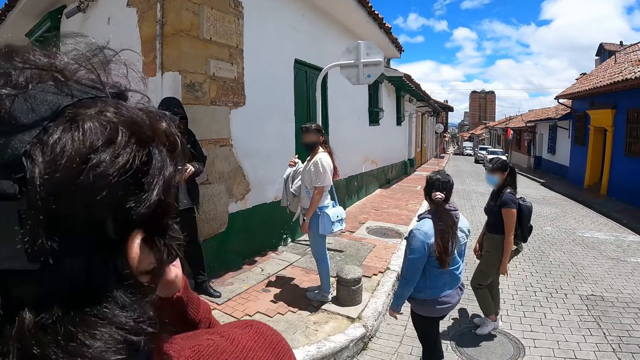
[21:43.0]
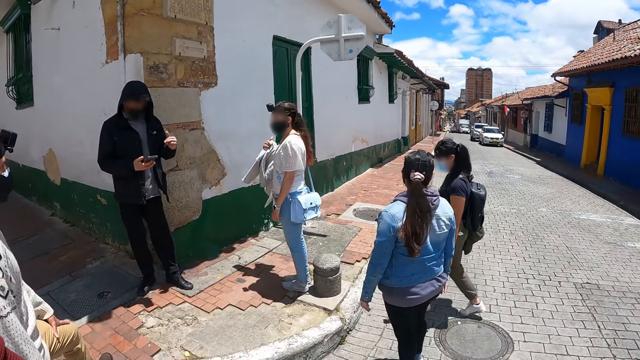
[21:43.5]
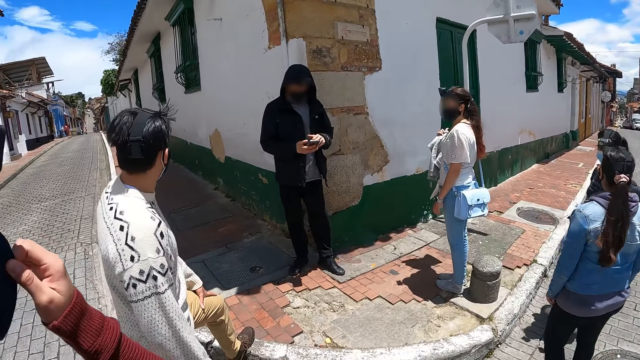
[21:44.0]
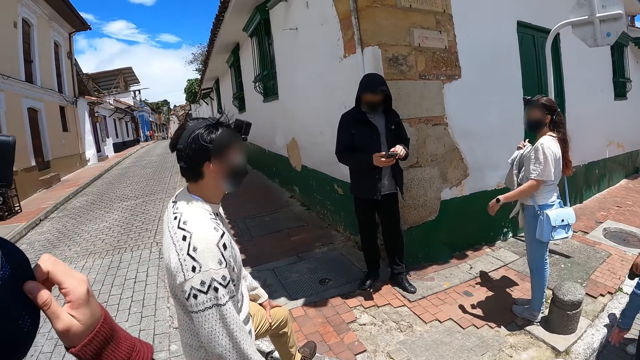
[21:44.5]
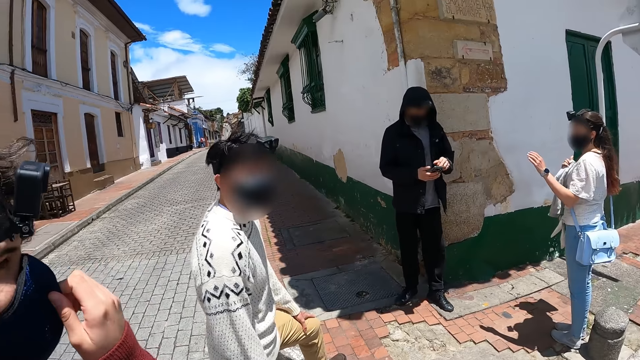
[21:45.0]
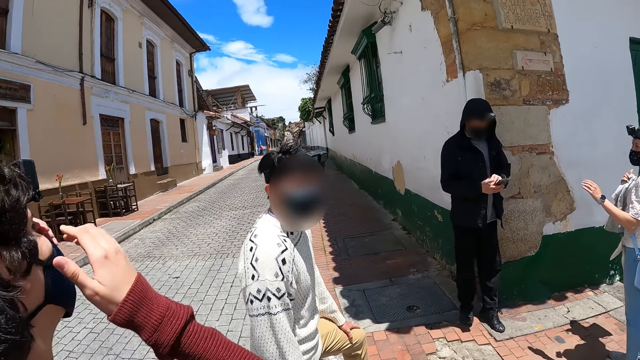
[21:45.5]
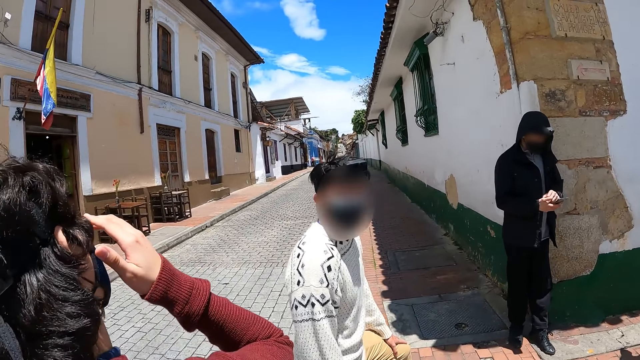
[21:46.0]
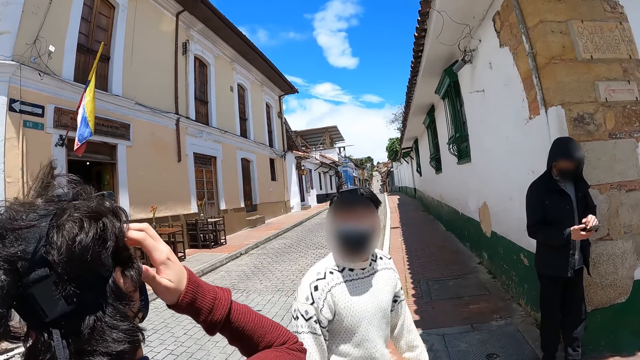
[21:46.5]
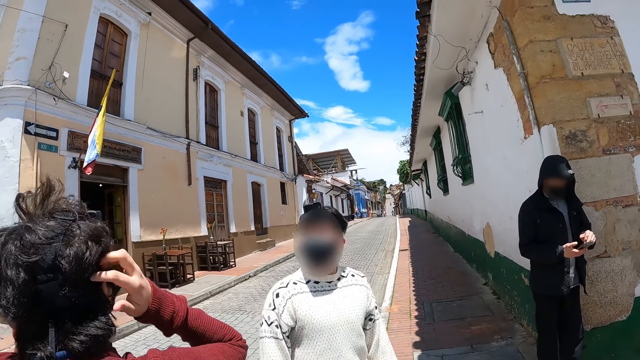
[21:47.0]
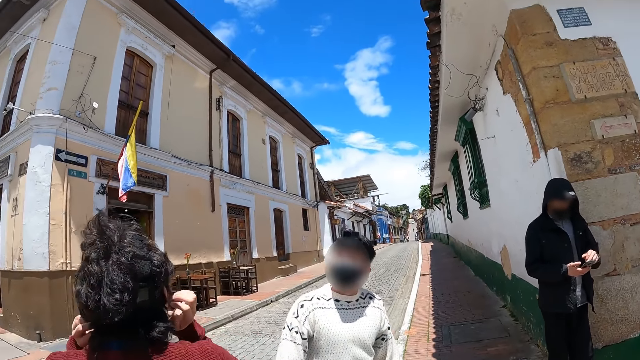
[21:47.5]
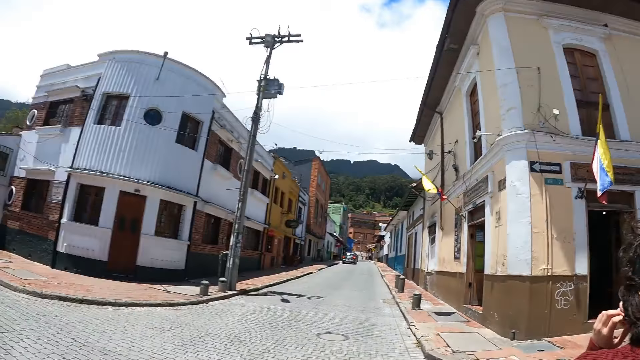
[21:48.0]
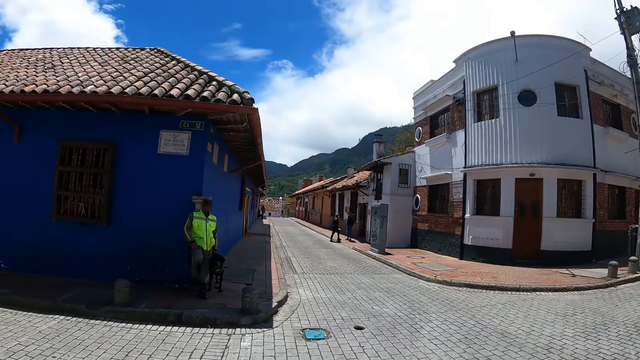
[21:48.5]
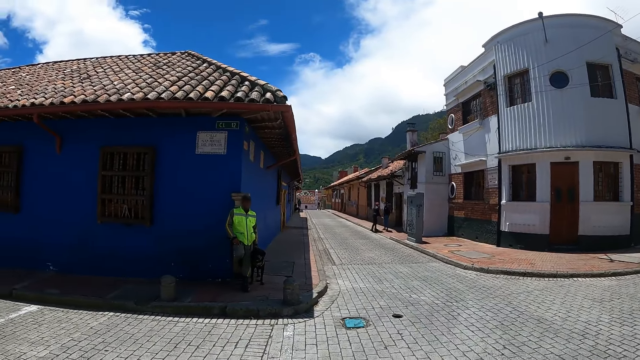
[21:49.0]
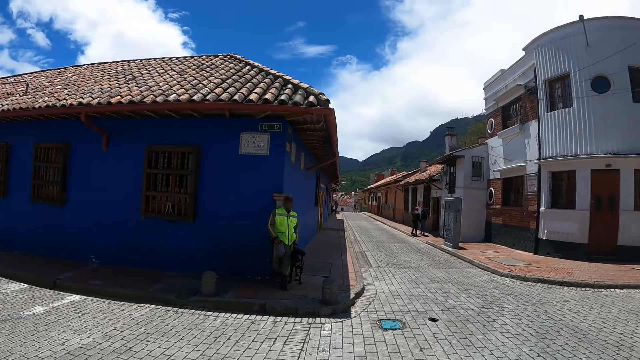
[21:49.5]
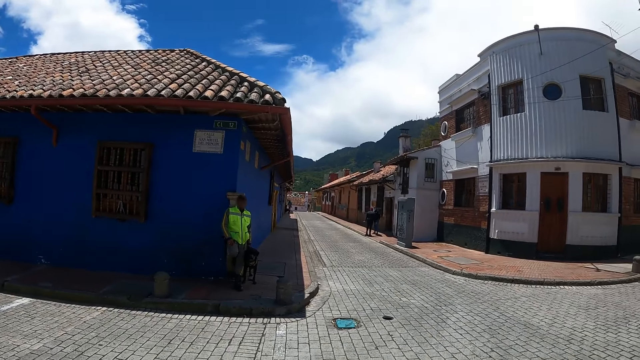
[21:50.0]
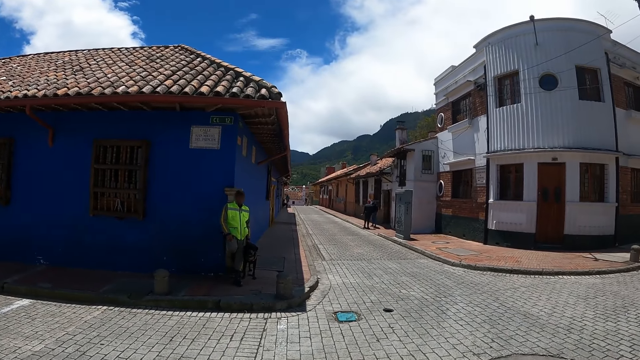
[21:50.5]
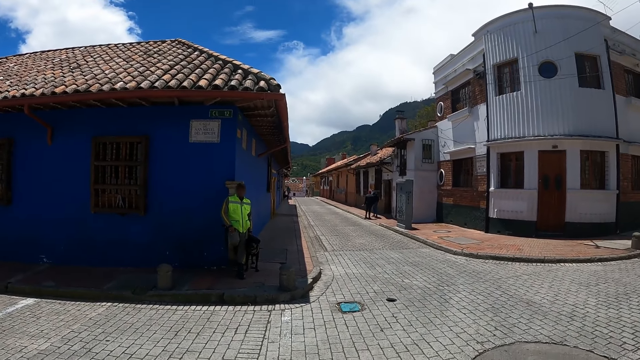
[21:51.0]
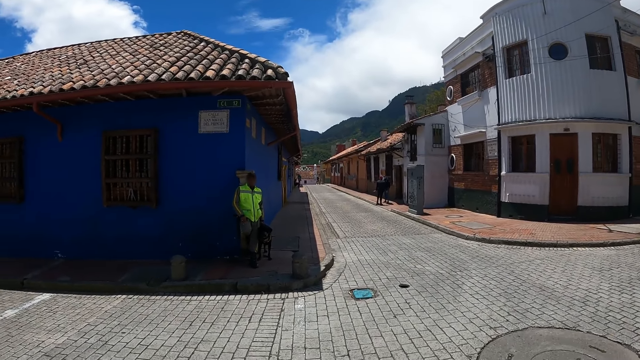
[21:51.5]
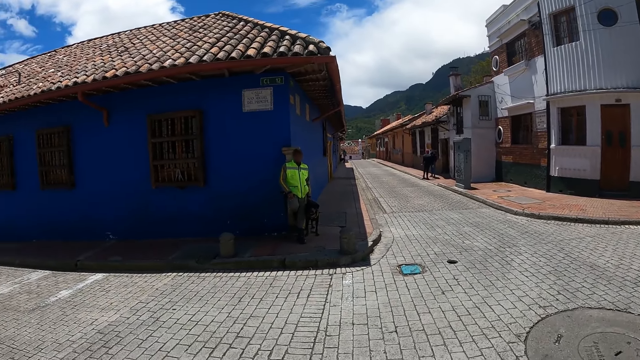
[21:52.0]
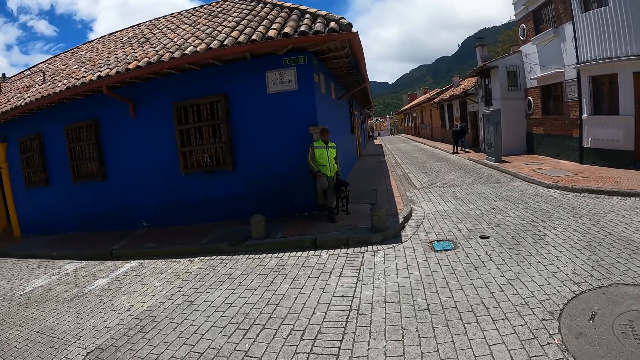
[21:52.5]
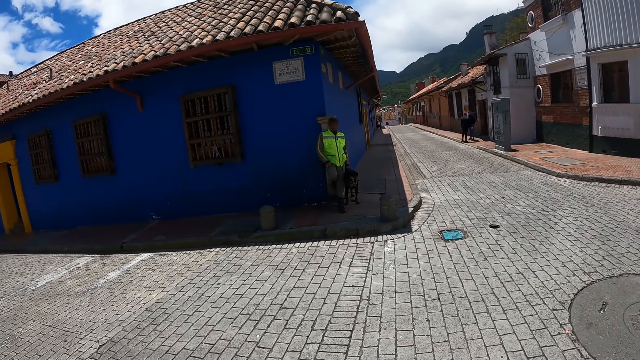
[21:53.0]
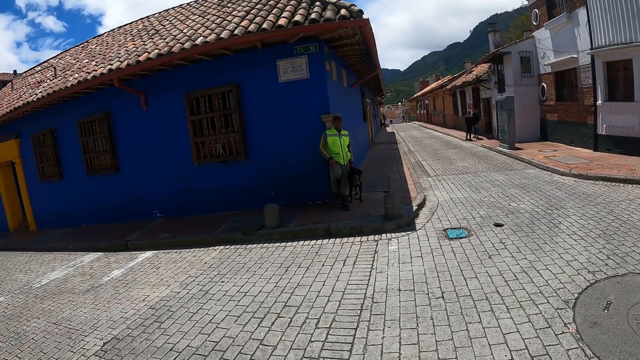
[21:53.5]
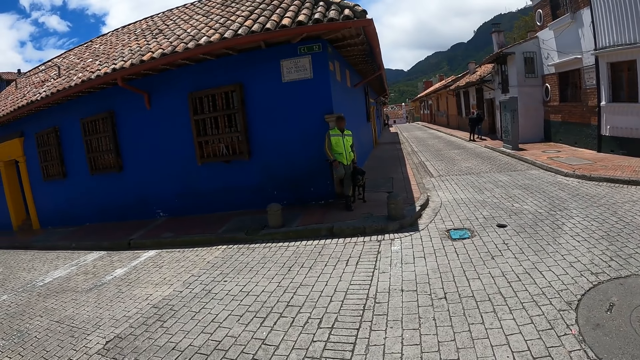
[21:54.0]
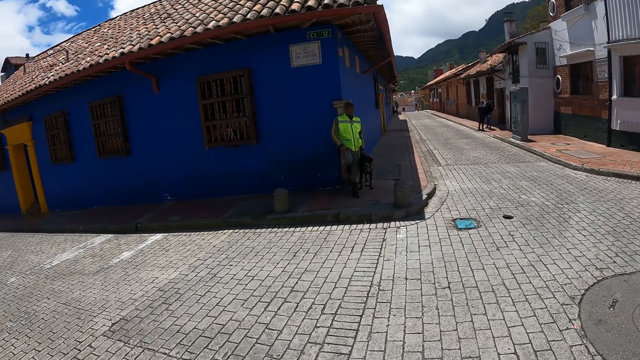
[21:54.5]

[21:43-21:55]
A man holds his hair. The man moves a hand in his hair. Another person points a hand. The camera wearer looks around the place.

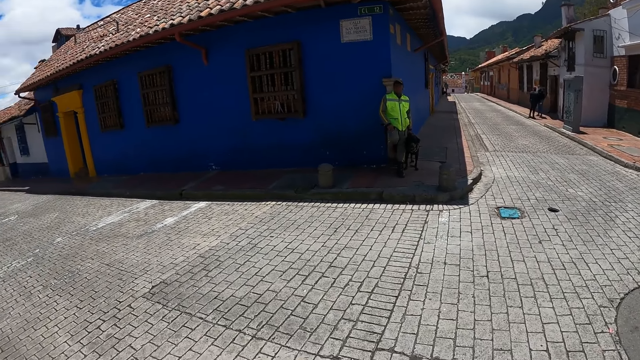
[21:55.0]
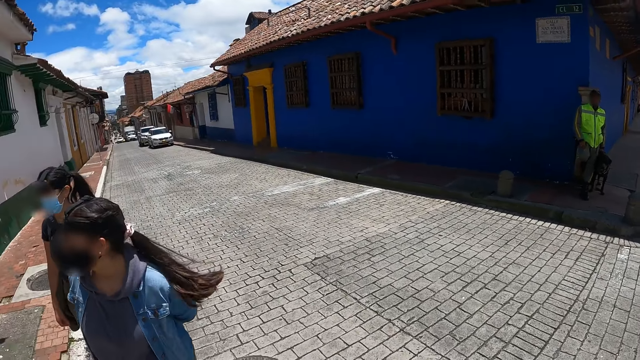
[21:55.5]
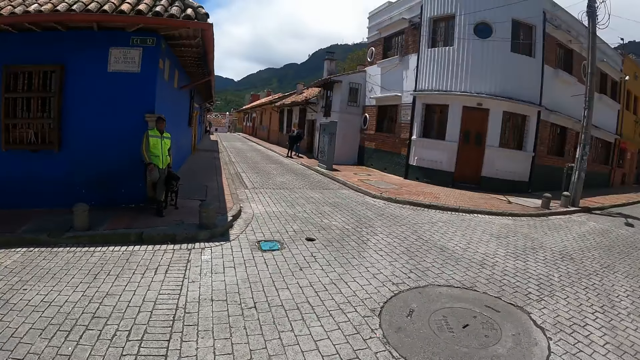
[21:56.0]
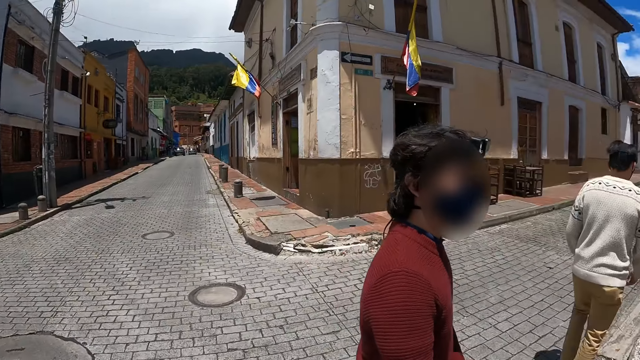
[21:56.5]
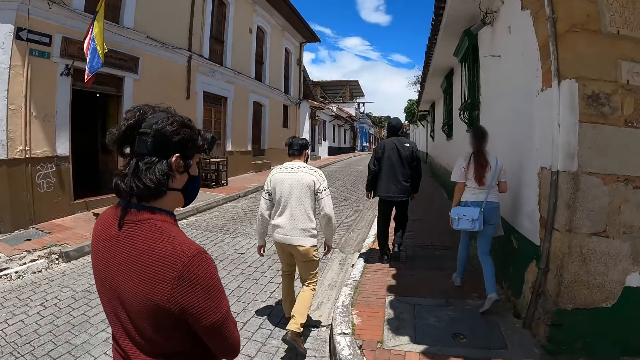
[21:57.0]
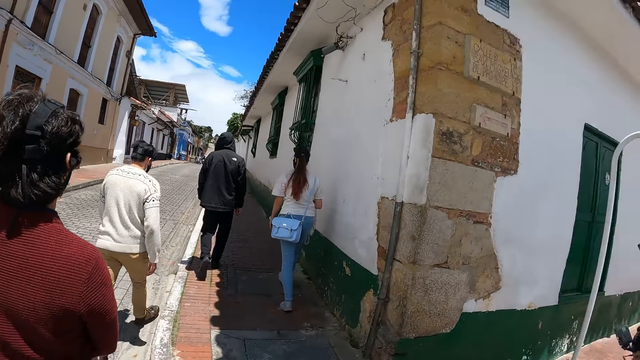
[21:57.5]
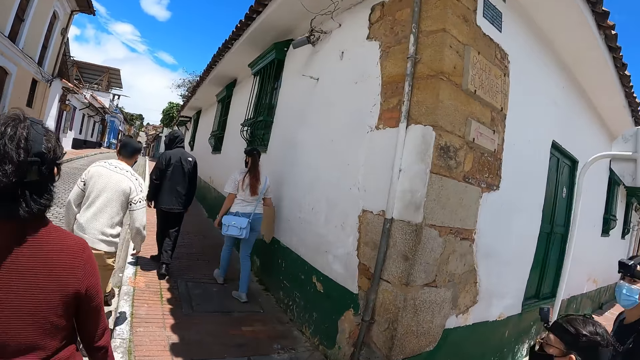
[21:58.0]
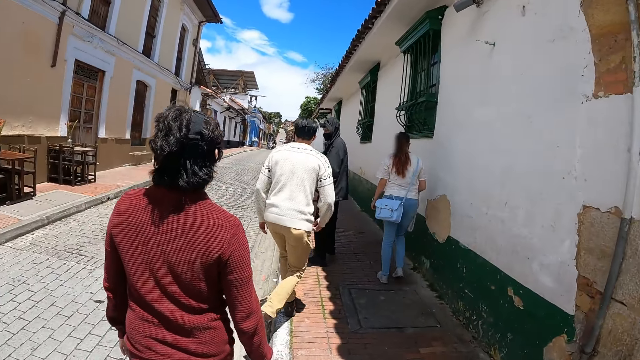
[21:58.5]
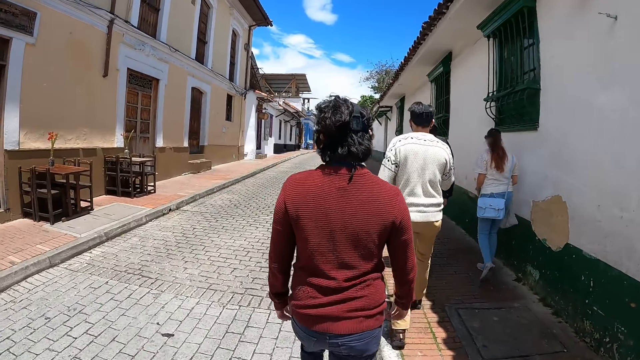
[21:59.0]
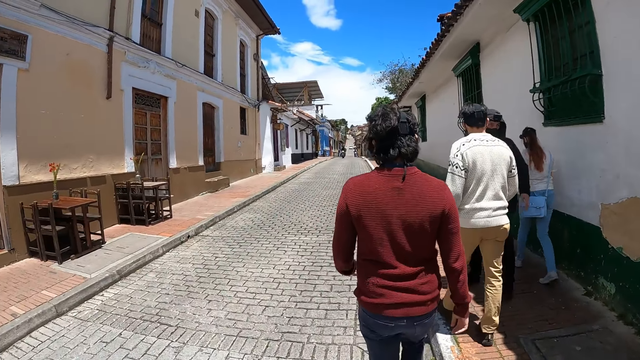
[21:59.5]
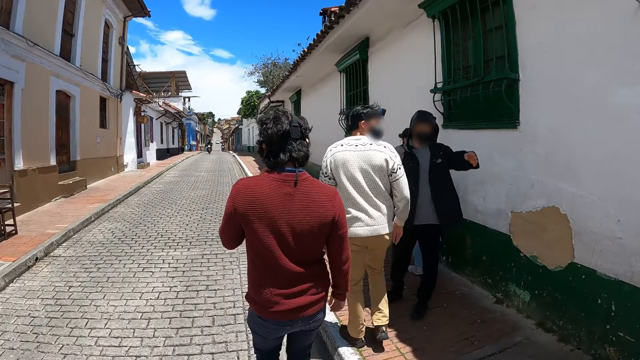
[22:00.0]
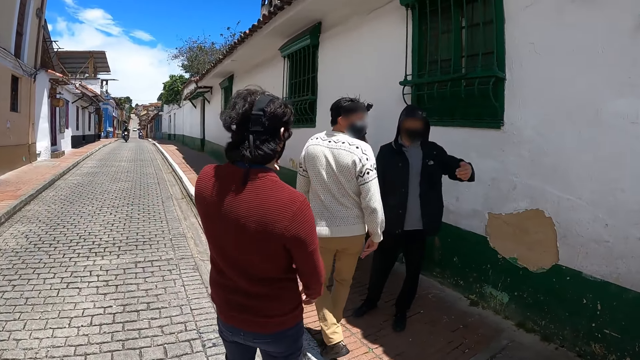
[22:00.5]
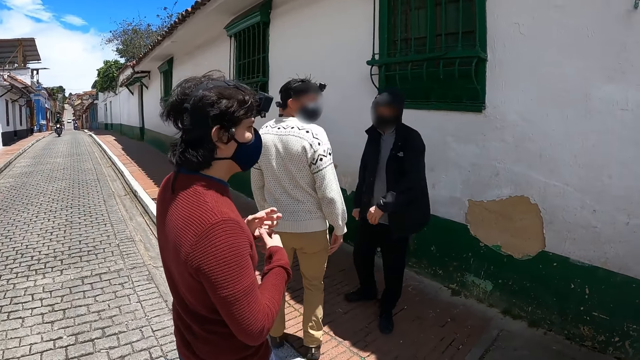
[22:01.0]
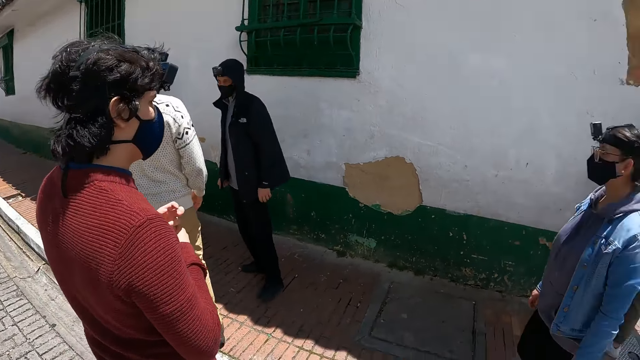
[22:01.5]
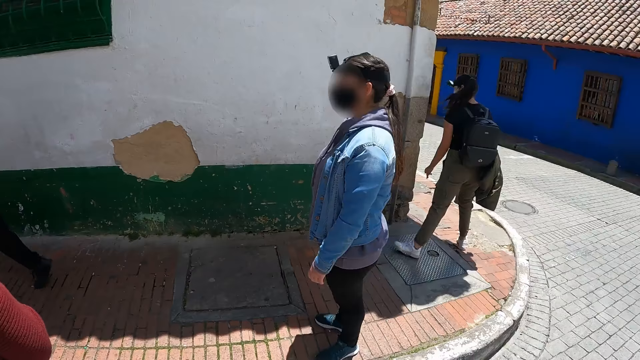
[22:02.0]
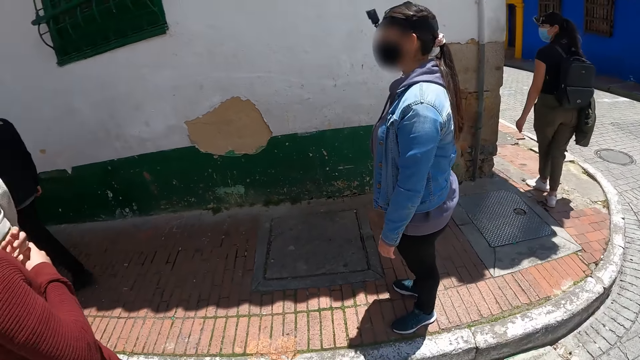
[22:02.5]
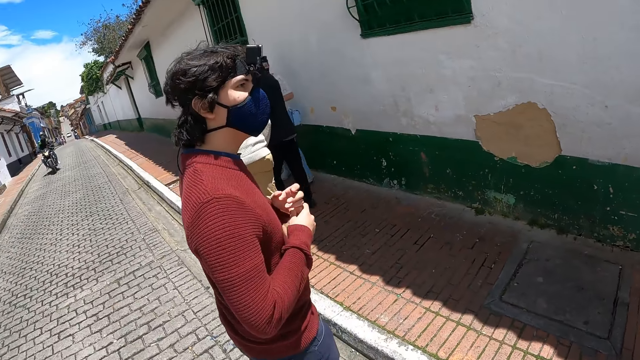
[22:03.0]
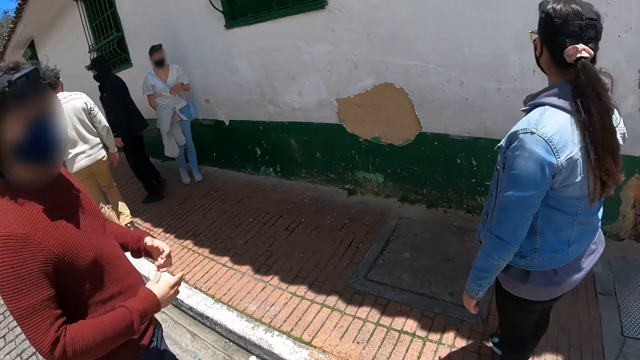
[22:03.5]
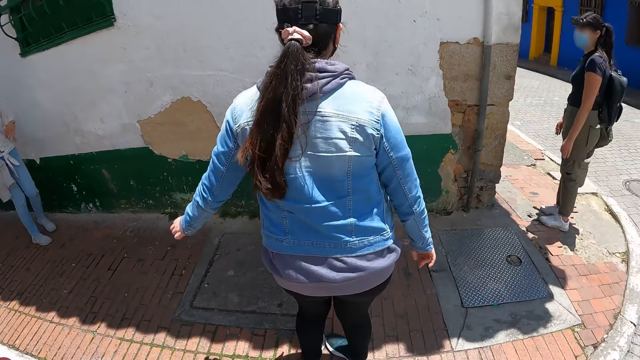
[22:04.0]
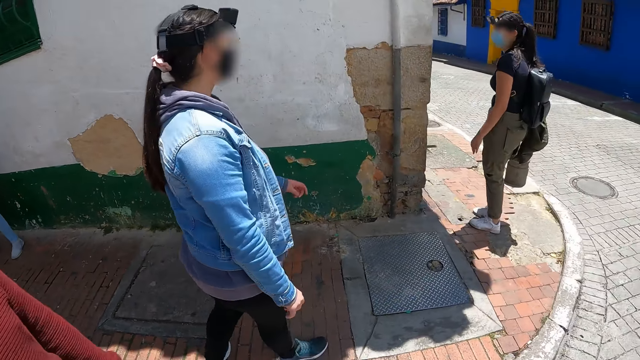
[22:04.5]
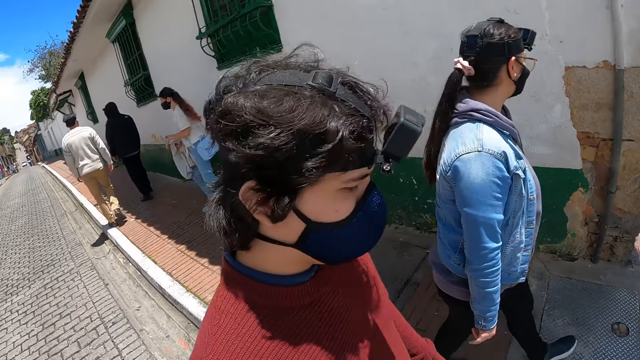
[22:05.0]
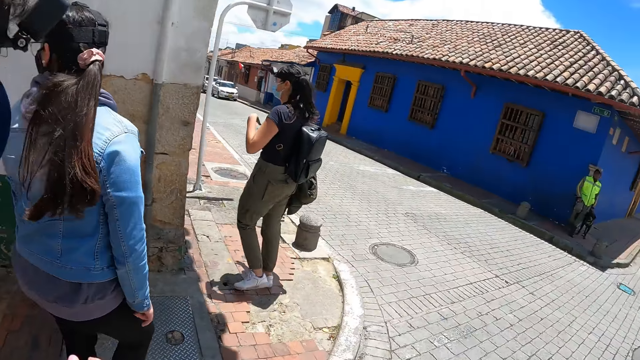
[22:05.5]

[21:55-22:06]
The camera wearer walks on the street. A person walks on the street. Another person walks on the street. A man looks back. The first person looks around. The other person looks around. The camera wearer looks around. They turn around.
